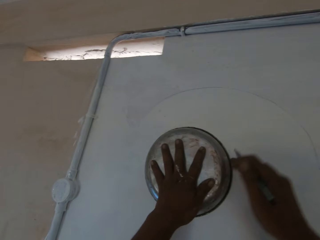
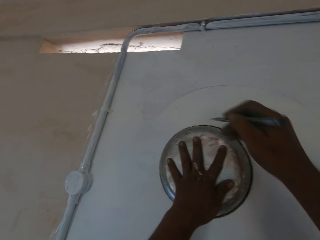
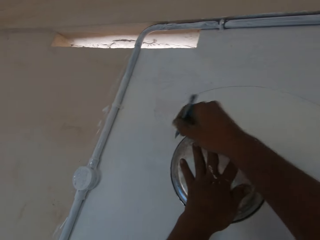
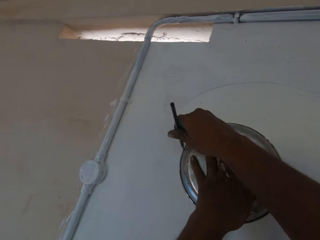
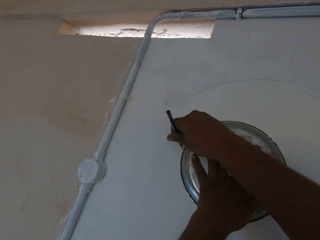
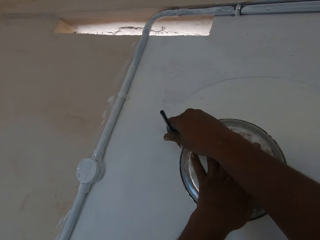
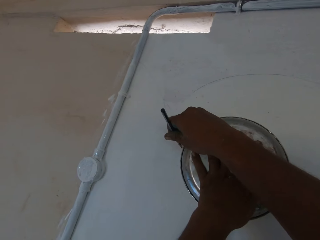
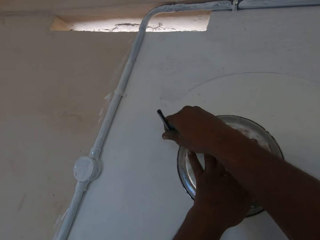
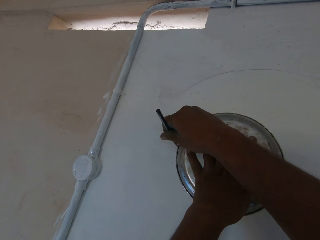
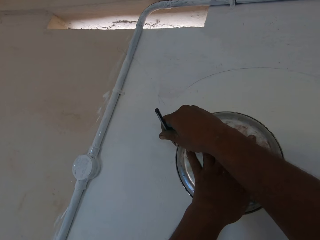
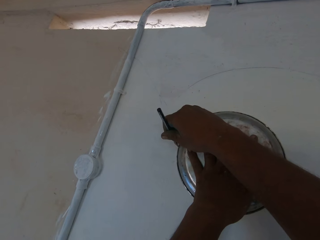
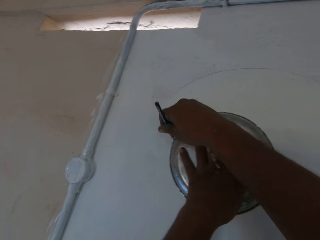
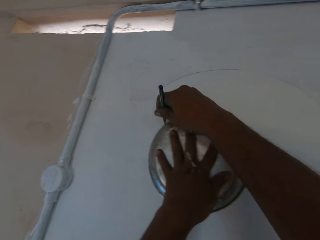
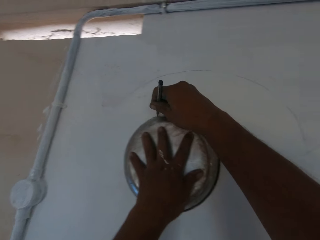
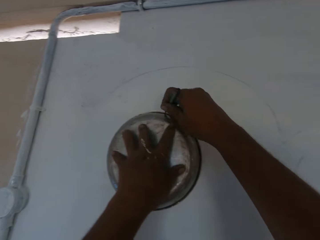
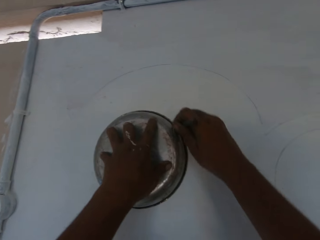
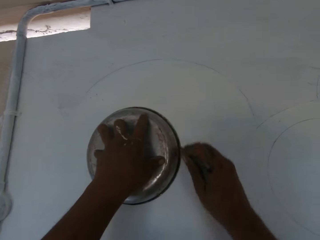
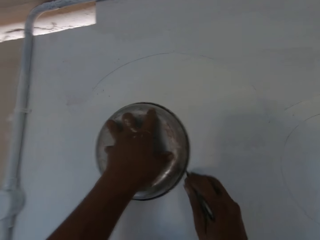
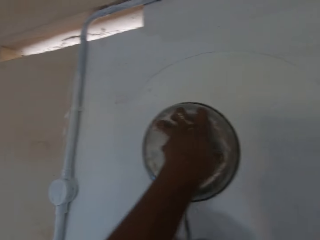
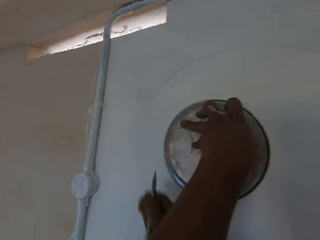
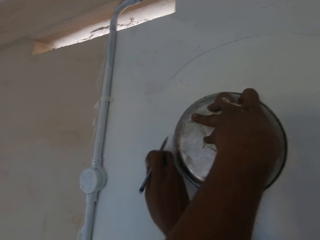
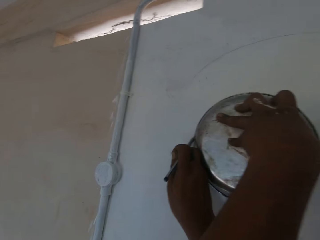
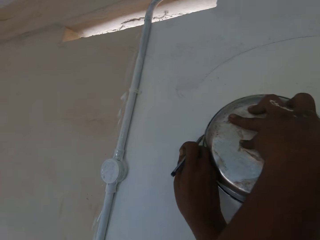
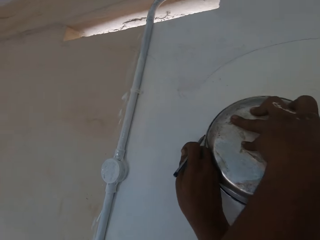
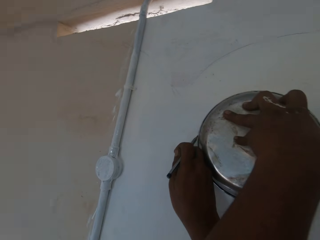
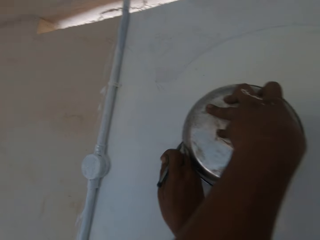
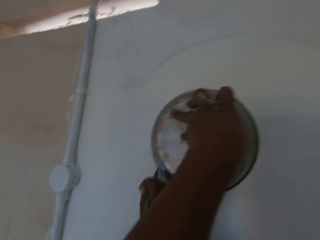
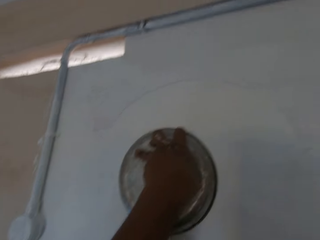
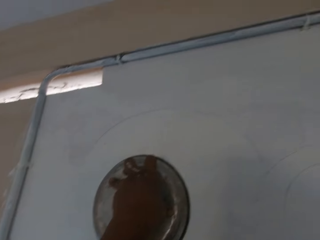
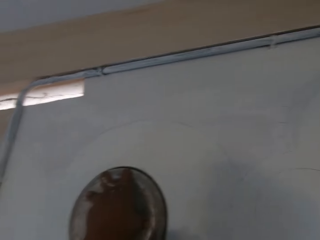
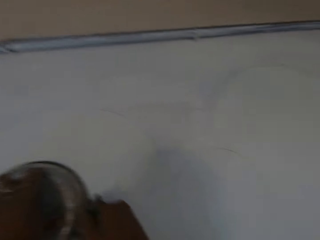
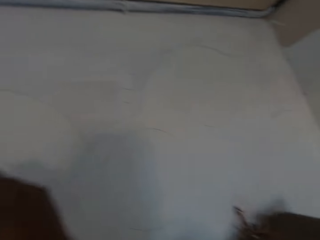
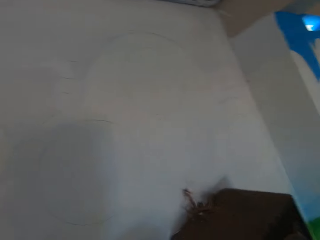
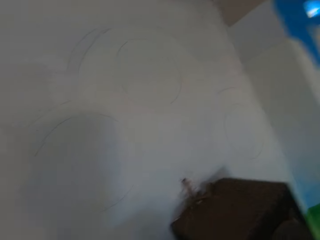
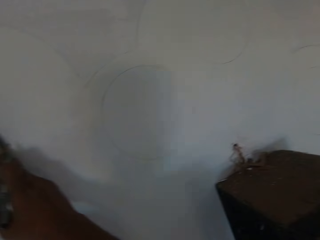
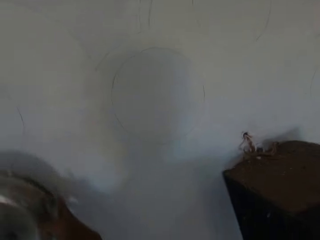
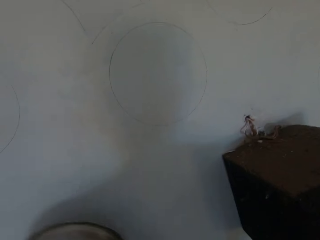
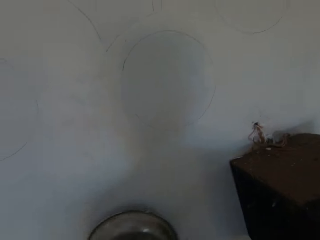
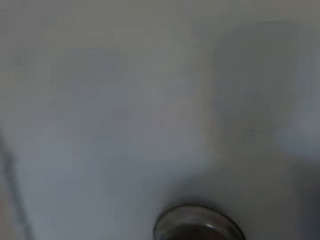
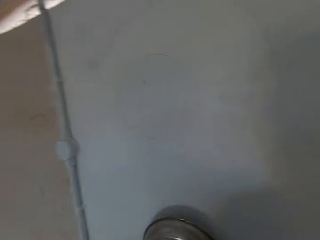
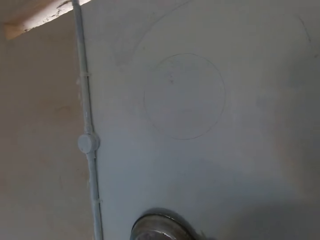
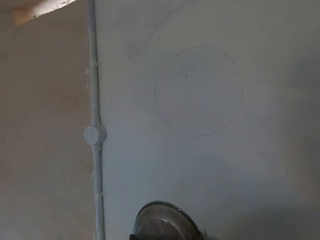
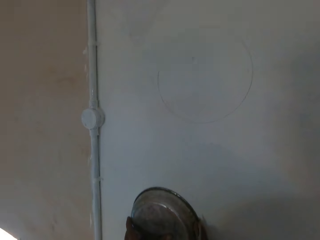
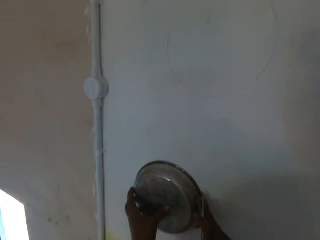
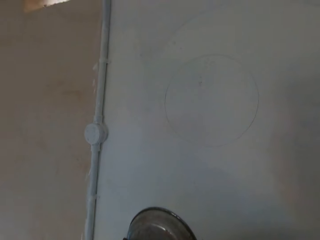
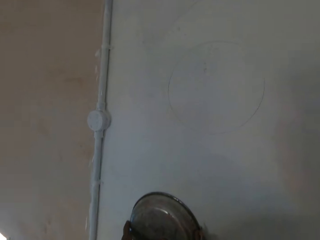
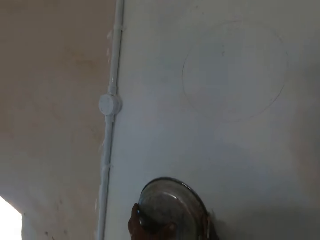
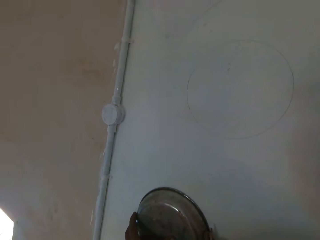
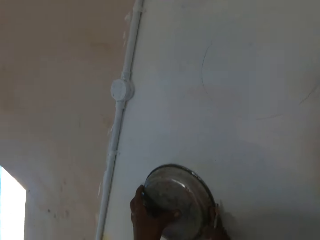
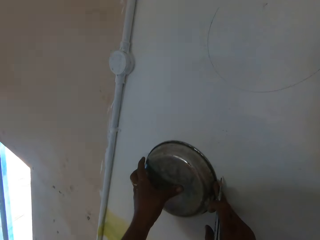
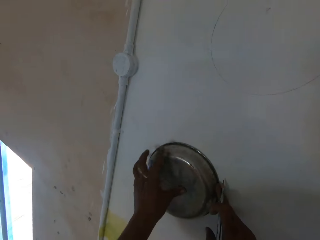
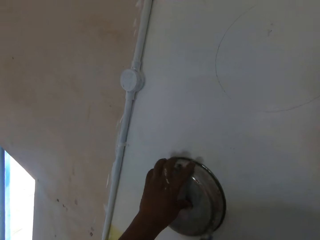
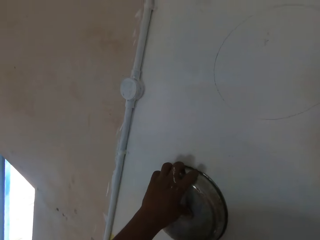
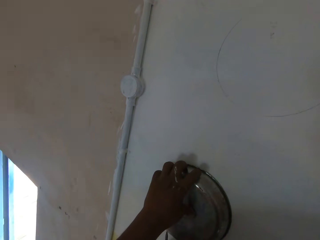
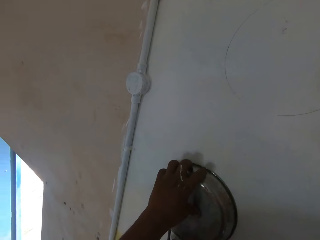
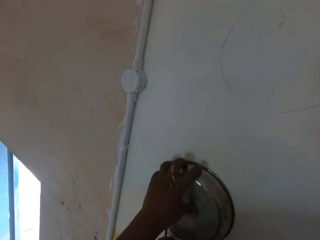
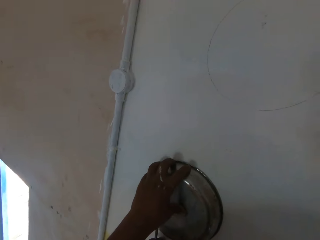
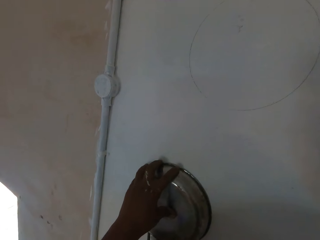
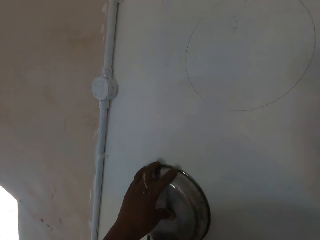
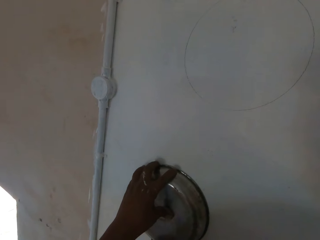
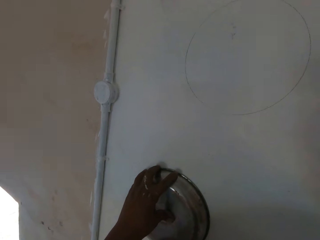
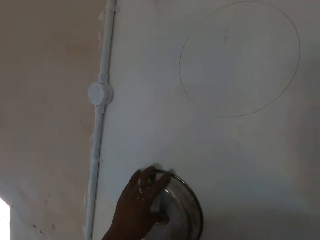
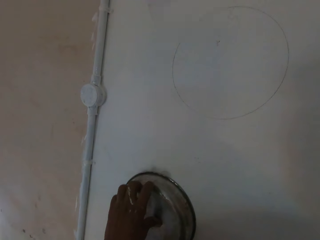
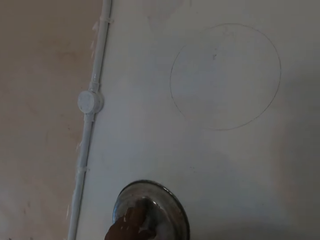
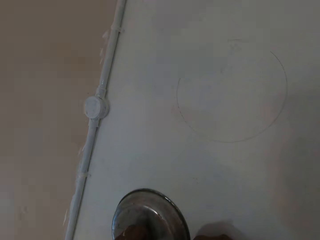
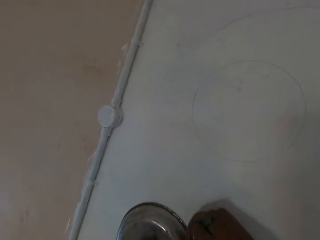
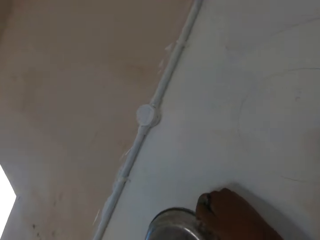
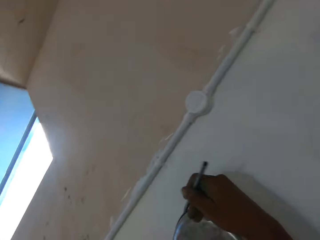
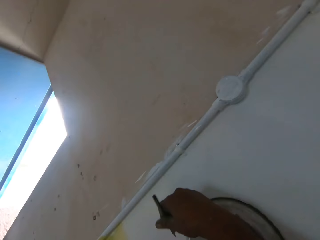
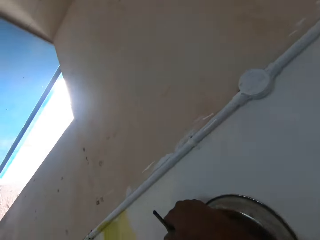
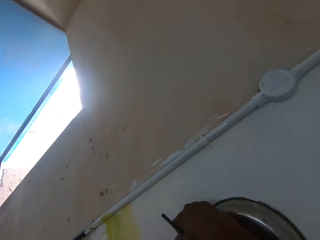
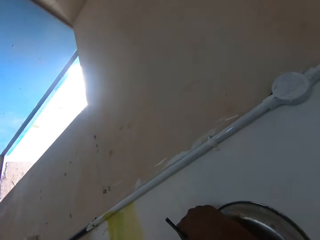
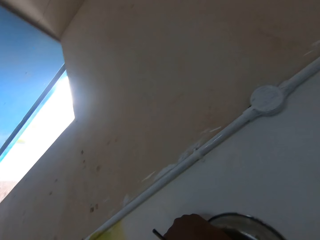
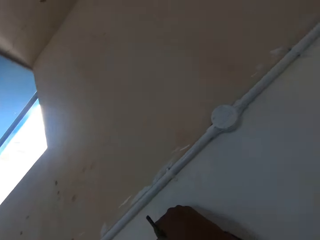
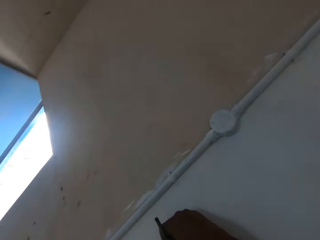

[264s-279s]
The camera wearer holds the paint mixing bowl on the wall with his left hand. He makes a circle on the wall with the pencil in his right hand. He looks around. He places the paint mixing bowl against the wall with his hands. He holds the paint mixing bowl on the wall with his left hand. He marks the wall with the pencil in his right hand.

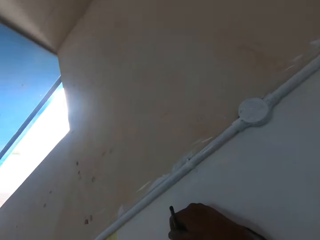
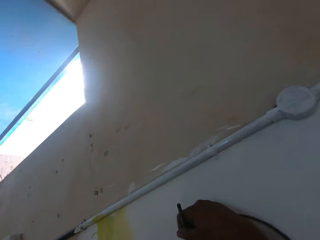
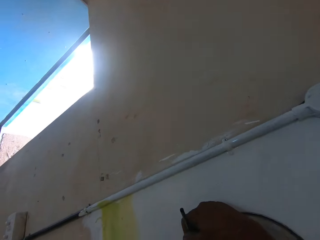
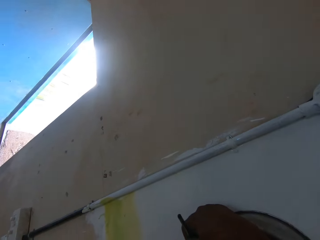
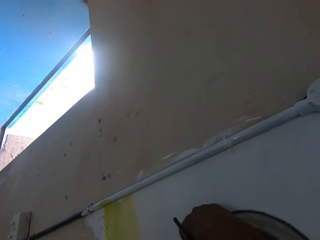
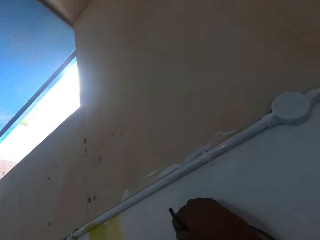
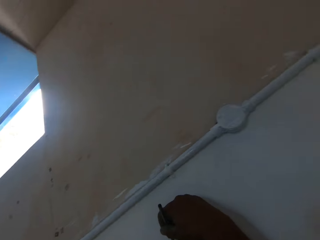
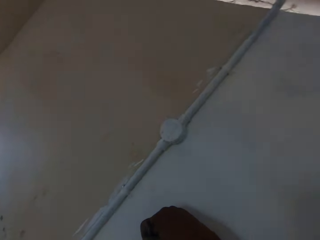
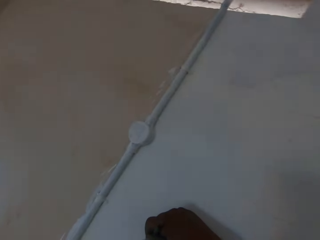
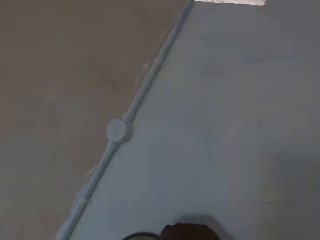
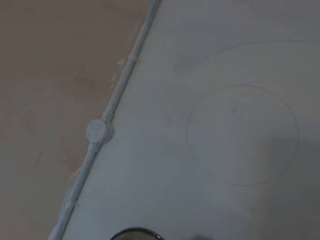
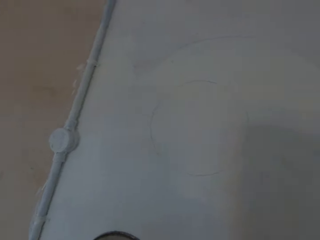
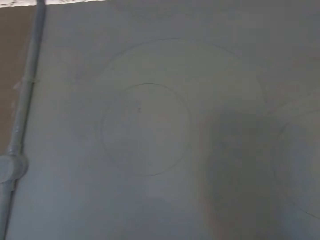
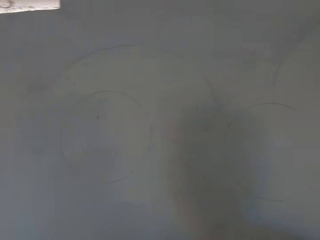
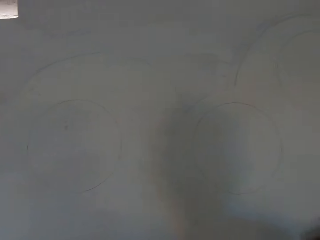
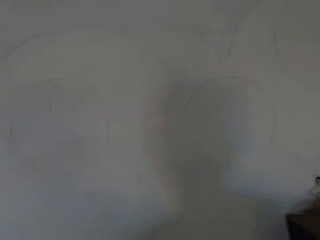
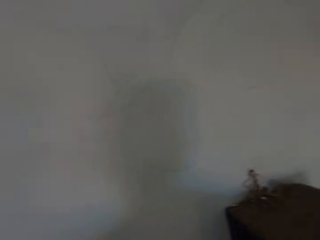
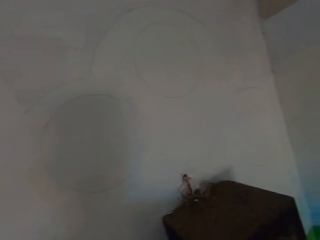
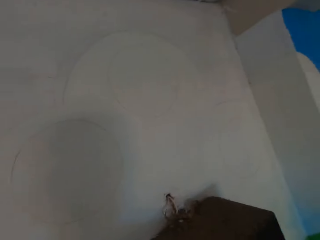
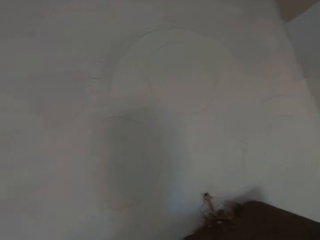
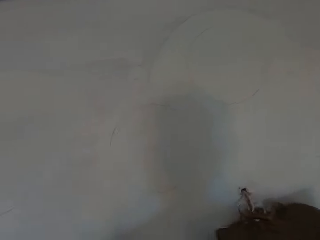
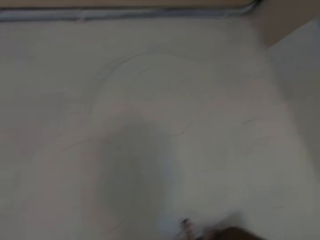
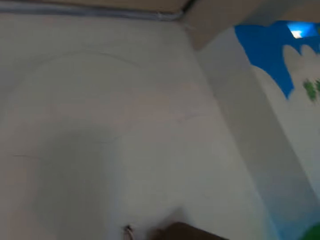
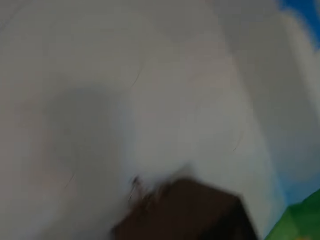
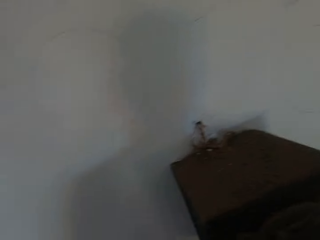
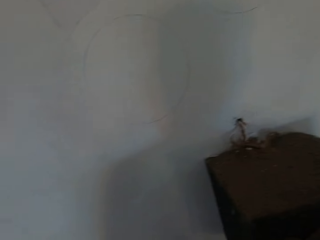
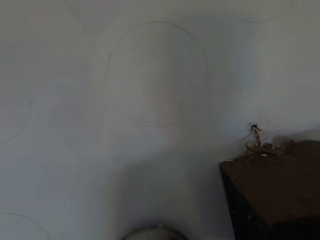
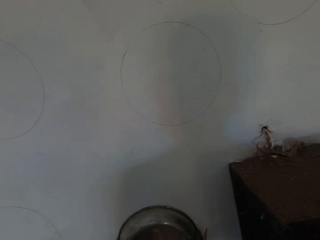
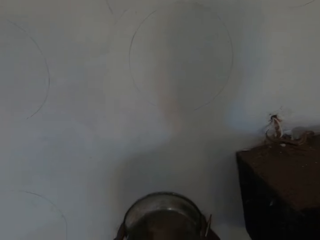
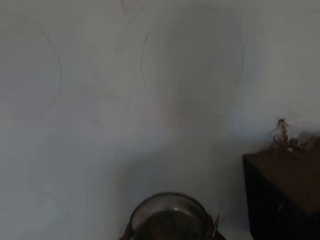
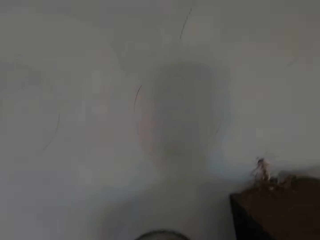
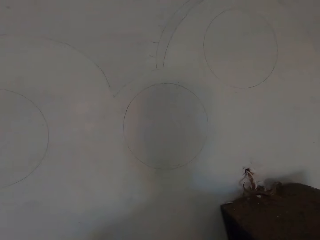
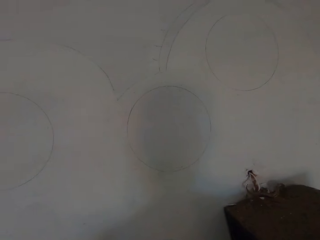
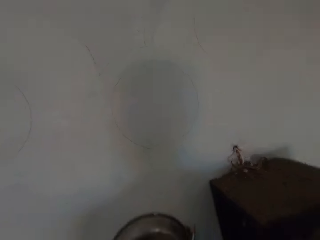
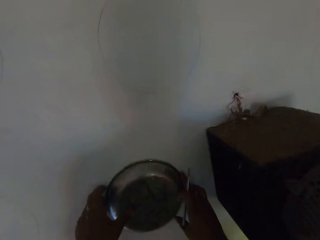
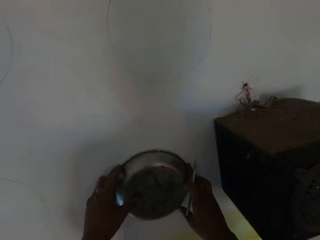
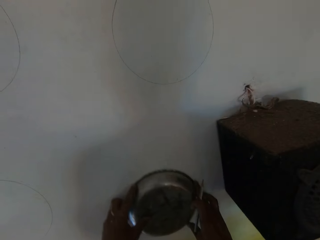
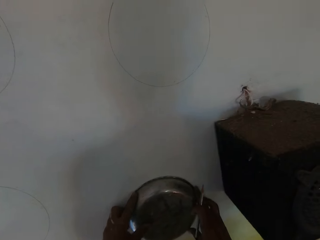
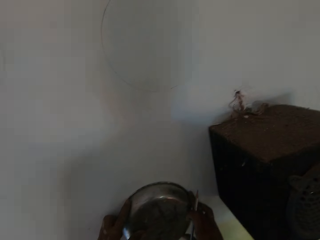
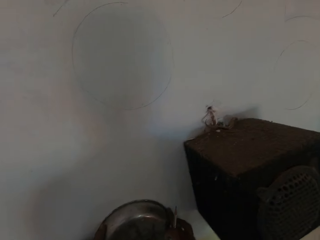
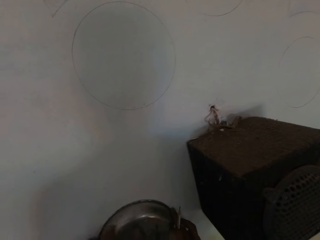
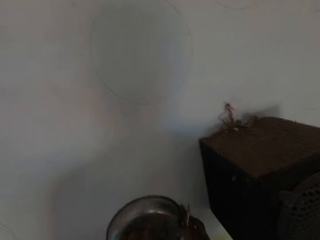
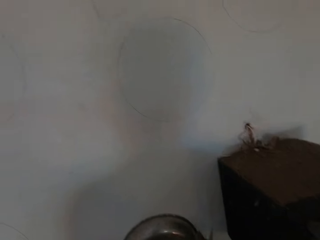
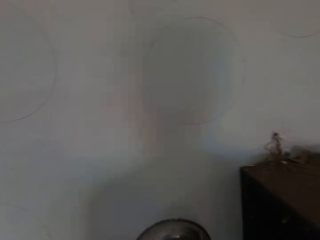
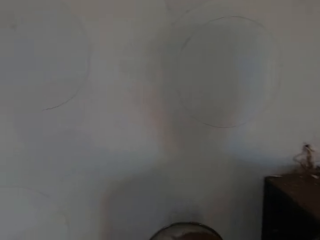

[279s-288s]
The camera wearer makes a circle on the wall with a pencil. He places the paint mixing bowl against the wall with his hands. He moves the bowl on the wall with his hands.
